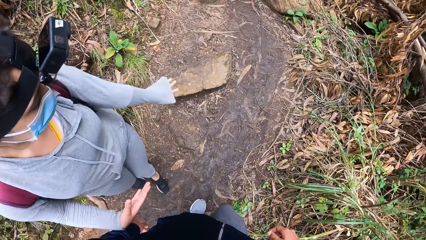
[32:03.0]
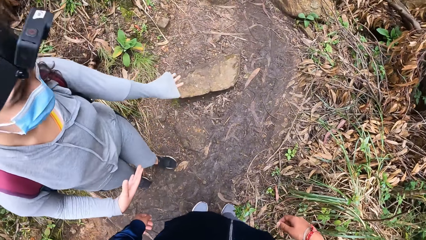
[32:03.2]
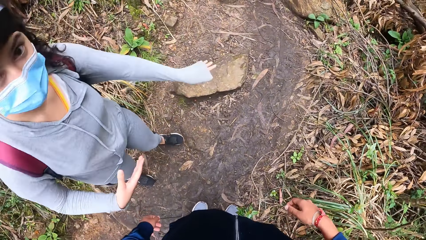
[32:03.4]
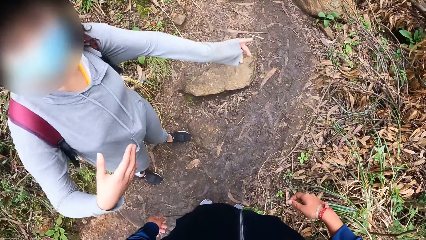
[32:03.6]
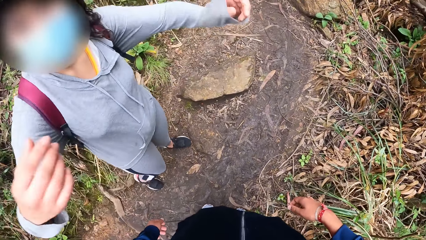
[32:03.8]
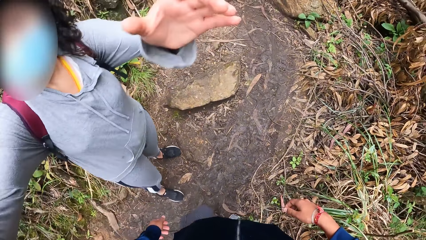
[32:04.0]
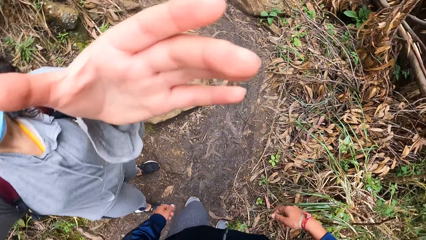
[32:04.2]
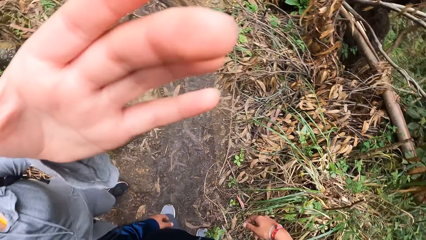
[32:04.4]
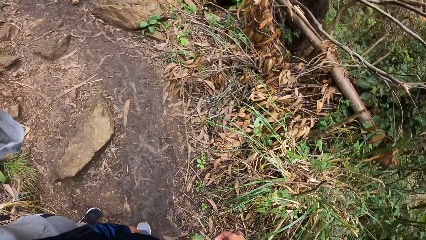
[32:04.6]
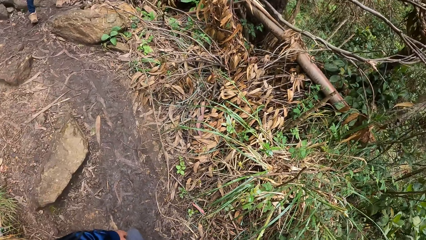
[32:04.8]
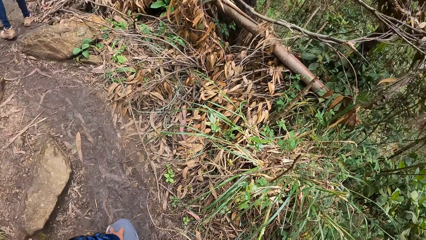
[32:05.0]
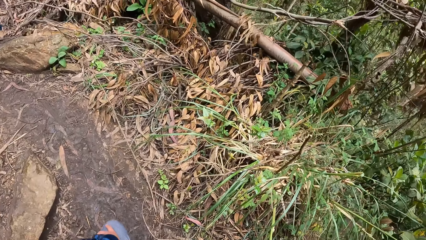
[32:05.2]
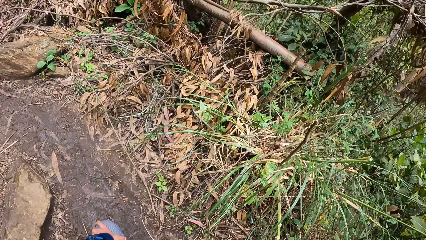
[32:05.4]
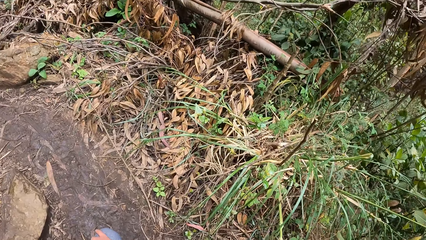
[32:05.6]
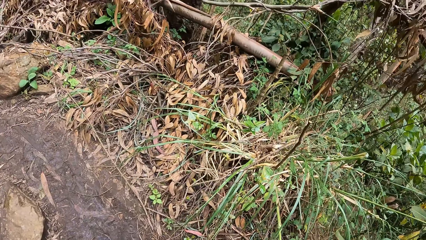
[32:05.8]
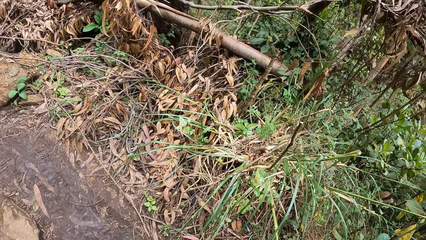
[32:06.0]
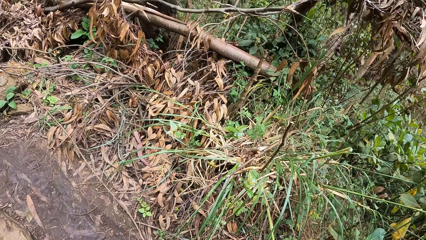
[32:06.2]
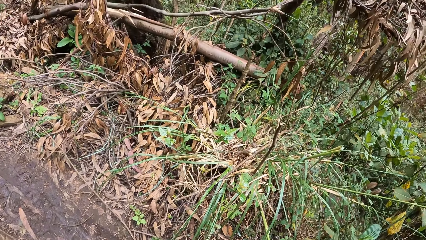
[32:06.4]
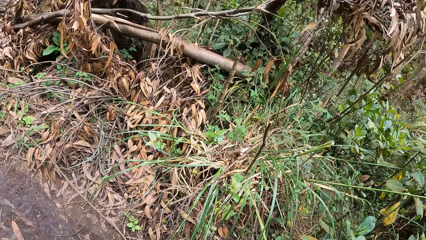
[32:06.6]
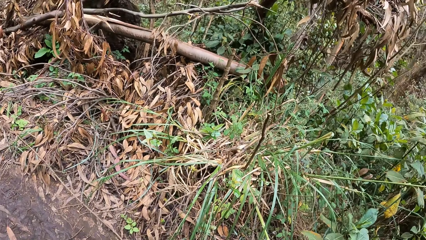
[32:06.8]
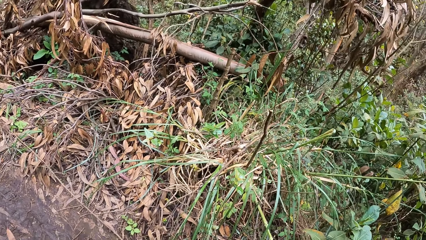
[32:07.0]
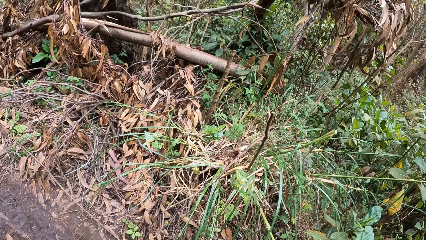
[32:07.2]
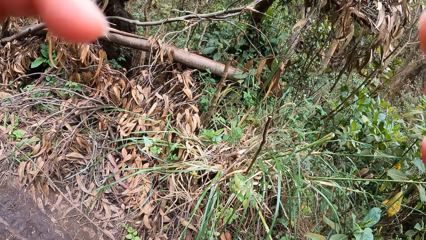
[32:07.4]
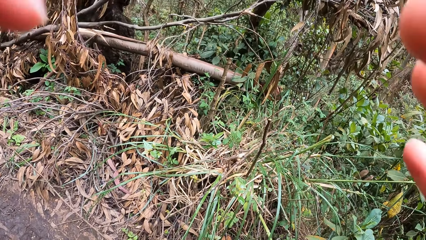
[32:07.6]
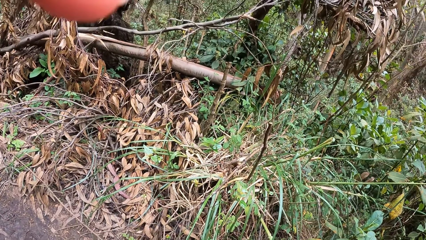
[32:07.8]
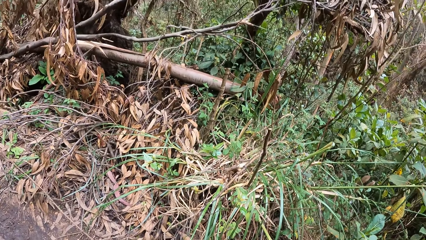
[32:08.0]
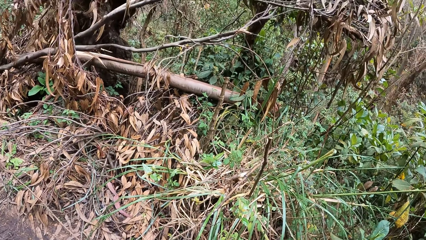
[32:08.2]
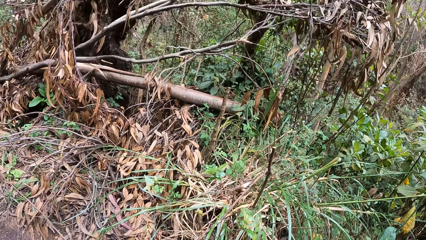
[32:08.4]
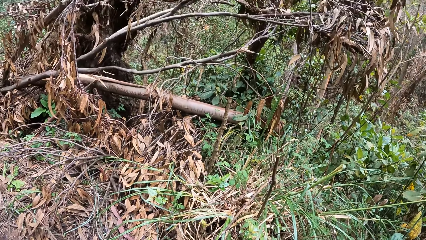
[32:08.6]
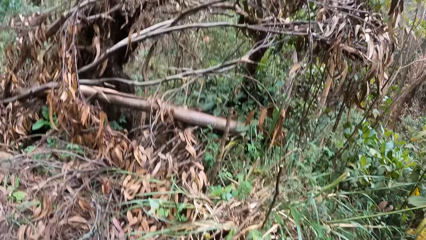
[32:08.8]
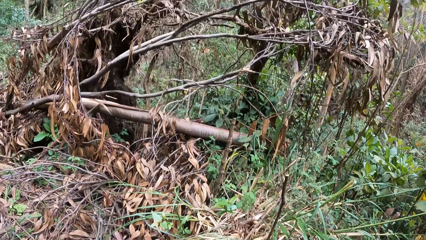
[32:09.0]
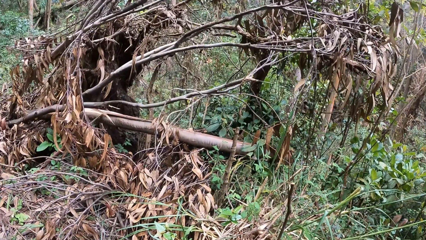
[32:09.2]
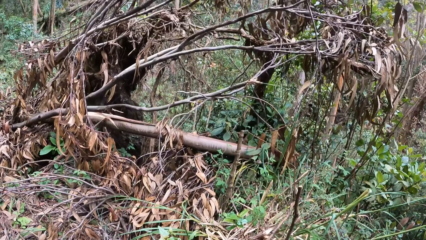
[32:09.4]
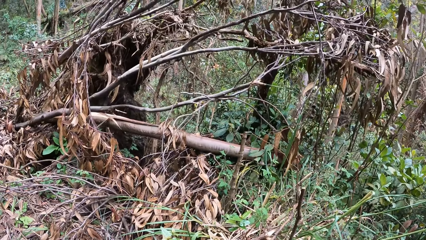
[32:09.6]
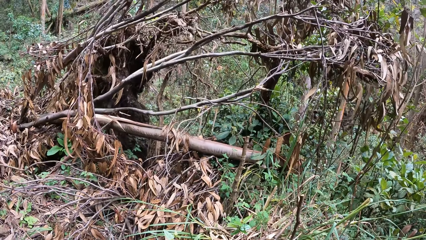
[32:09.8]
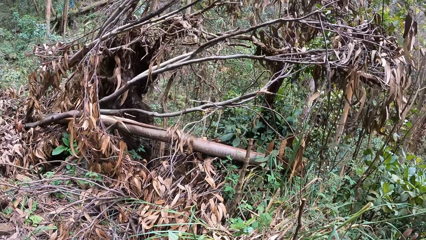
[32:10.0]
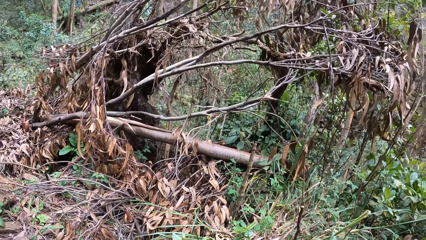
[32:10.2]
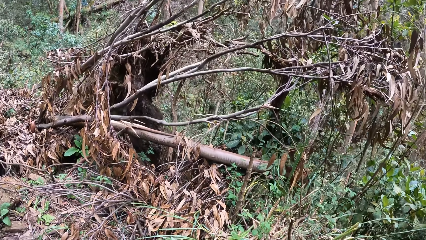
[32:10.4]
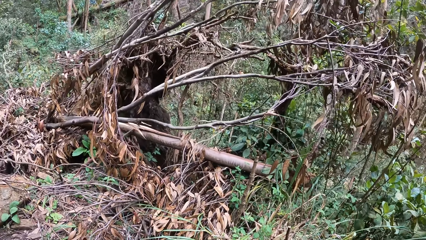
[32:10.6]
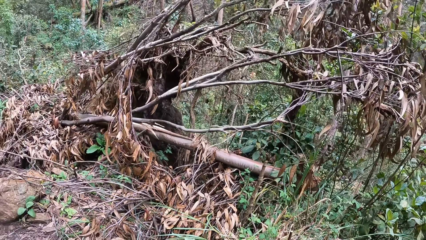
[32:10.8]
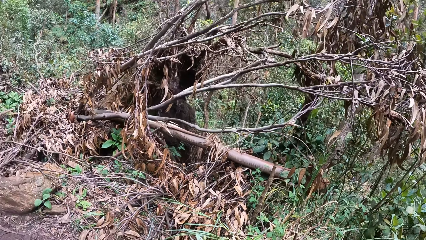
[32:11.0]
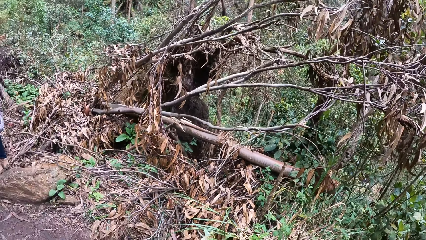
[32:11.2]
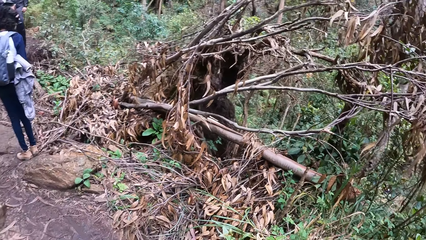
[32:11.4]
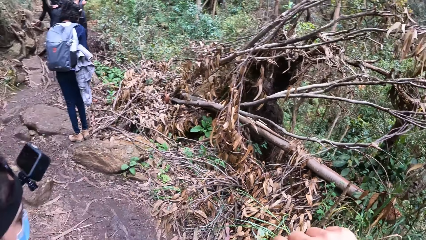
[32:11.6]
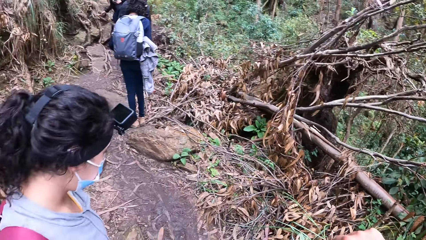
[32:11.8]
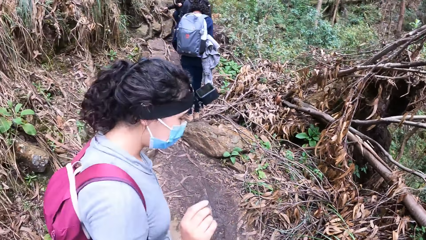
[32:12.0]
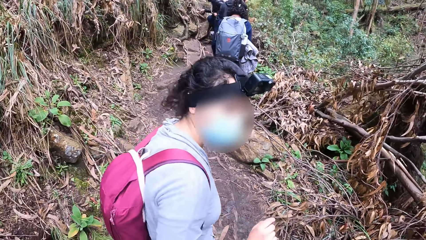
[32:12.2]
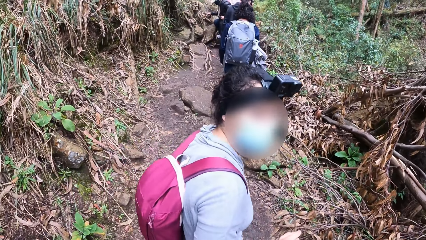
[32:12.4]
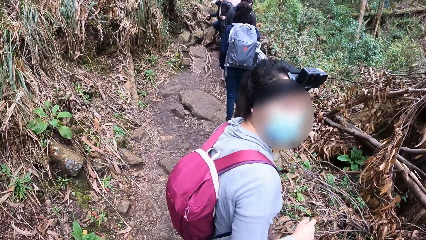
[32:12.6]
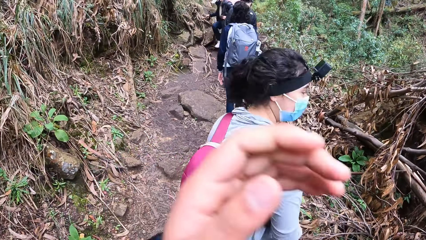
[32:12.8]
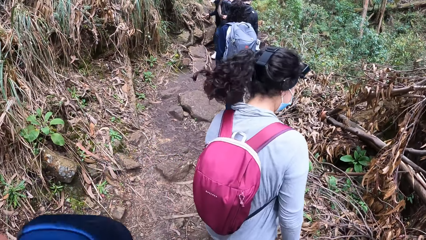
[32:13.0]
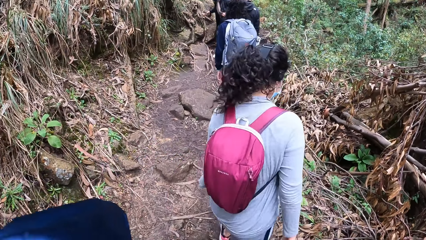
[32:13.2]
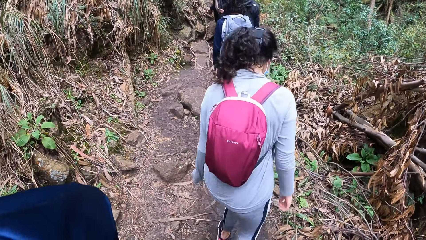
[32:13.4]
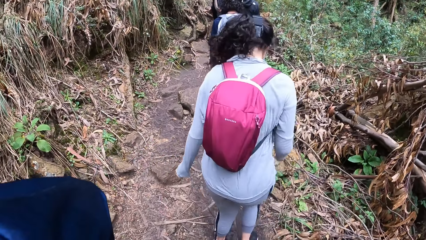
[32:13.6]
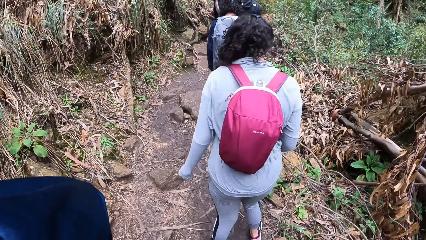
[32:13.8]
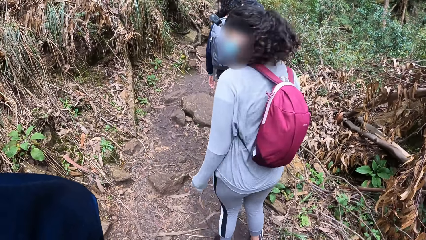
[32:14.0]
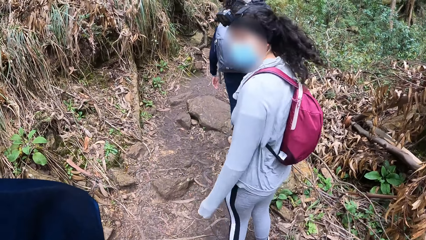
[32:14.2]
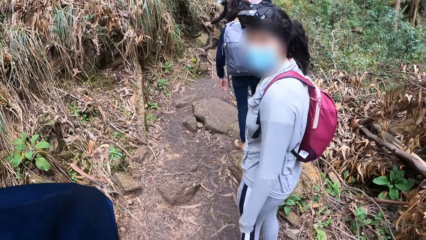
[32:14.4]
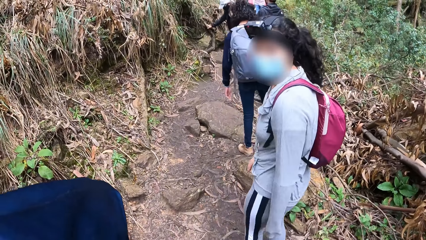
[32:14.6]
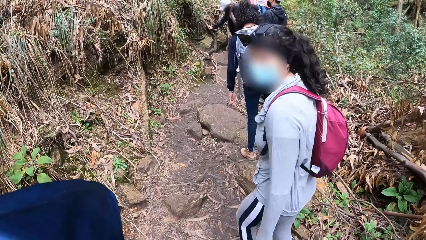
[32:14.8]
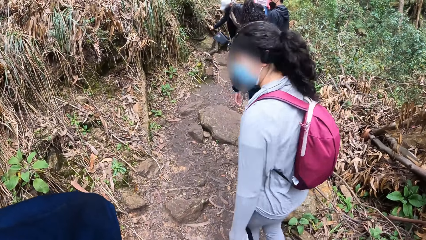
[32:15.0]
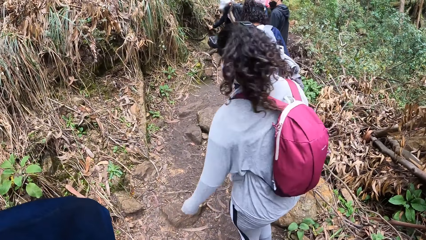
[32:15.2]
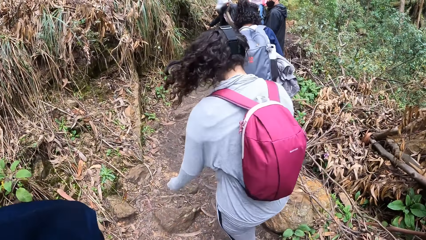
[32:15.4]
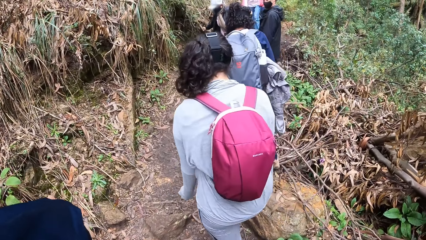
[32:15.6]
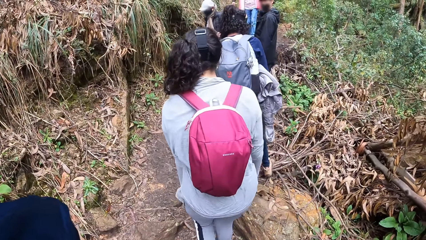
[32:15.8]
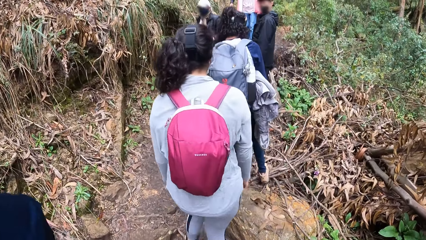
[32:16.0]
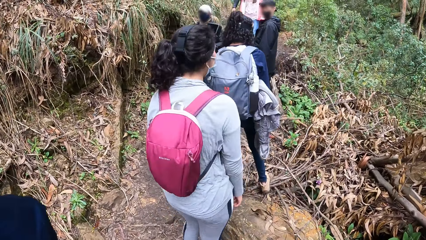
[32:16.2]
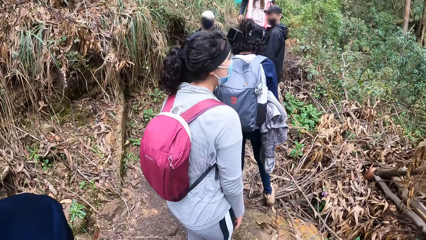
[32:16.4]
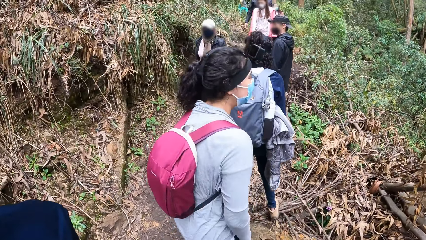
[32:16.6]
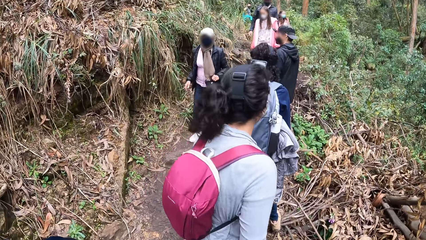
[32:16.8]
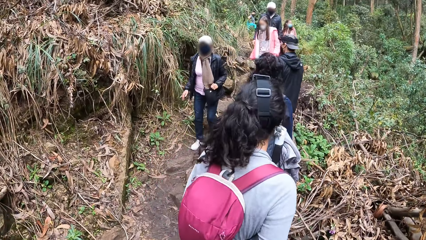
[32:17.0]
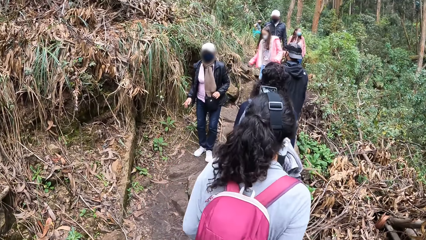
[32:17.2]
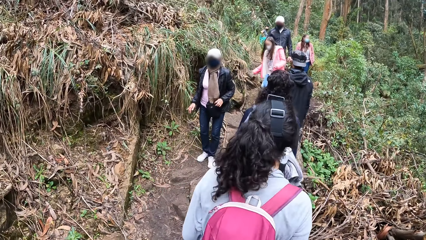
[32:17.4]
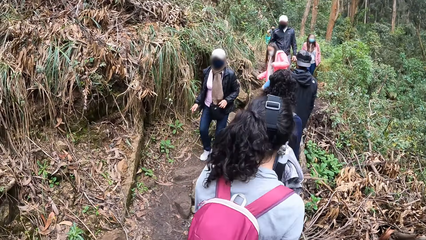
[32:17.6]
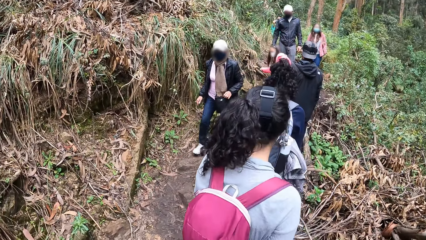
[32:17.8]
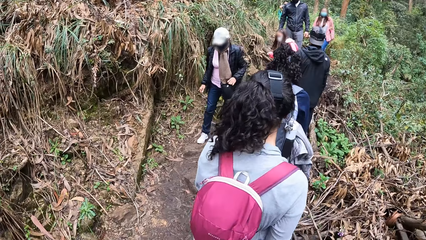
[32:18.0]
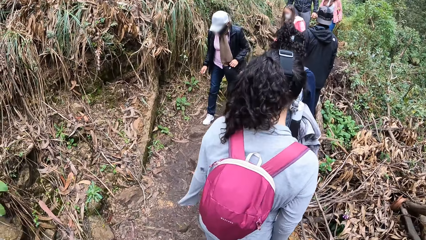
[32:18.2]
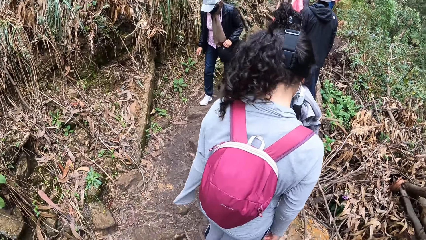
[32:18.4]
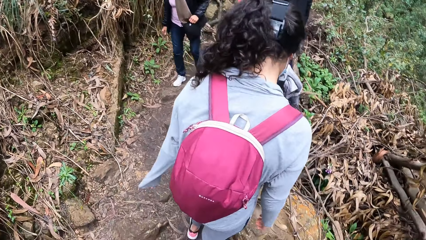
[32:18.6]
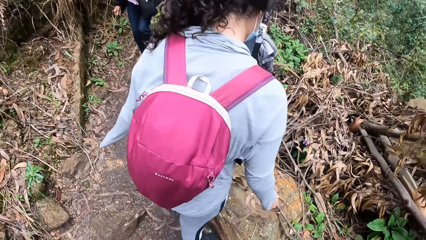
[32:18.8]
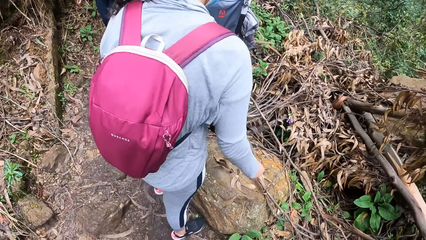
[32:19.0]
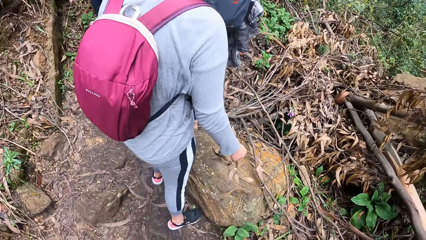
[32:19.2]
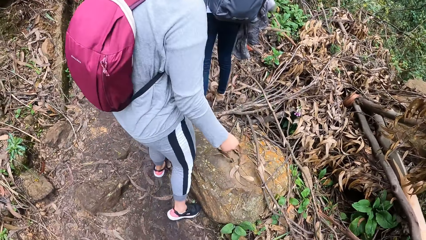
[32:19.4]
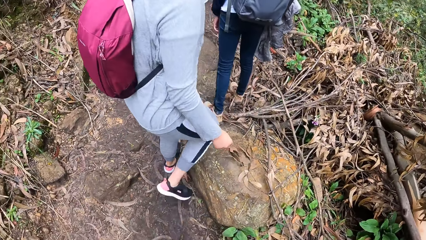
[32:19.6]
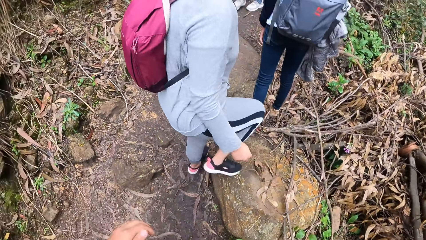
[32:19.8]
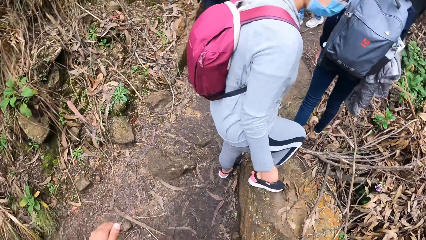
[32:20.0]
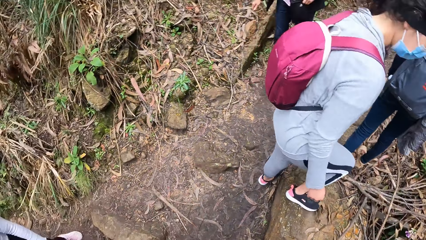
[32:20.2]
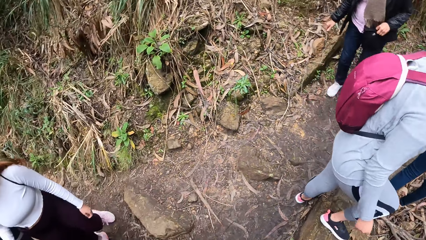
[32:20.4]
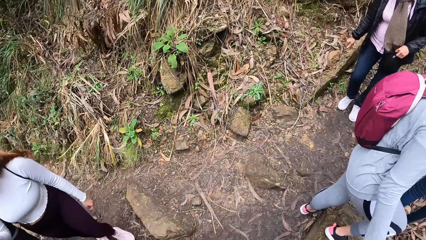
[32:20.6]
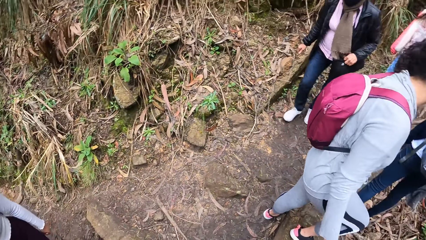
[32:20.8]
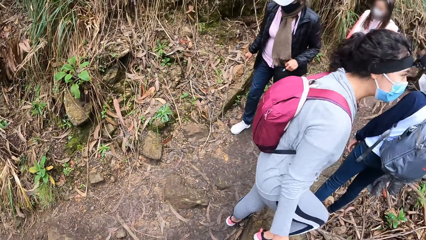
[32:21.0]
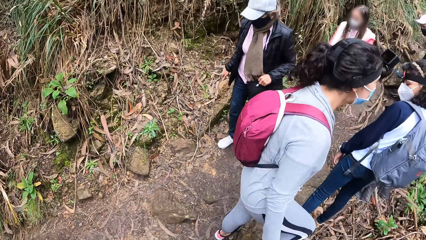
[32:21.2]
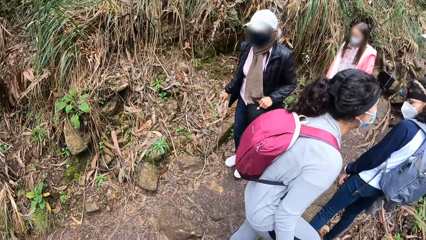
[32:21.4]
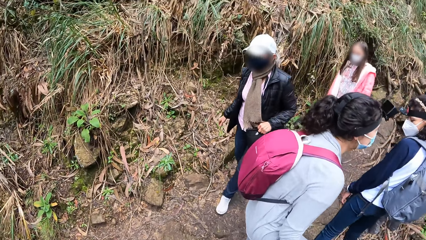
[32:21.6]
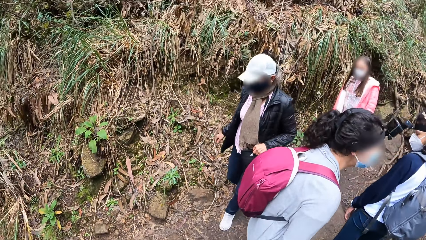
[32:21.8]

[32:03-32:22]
The woman raises both hands. The woman fixes the camera wearer's camera. The woman walks on the mountain. The camera wearer raises her left hand. She fixes the camera. She looks around. The woman looks around. The woman places her right leg on a rock along the bush path.
